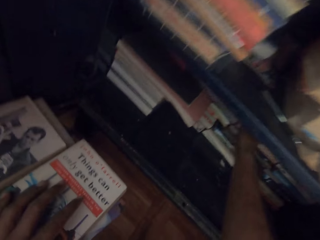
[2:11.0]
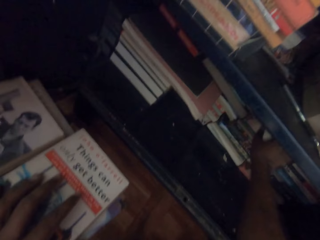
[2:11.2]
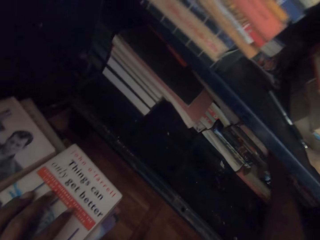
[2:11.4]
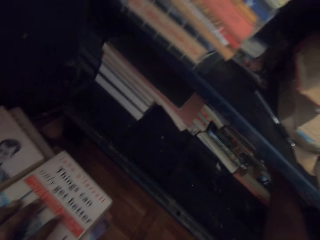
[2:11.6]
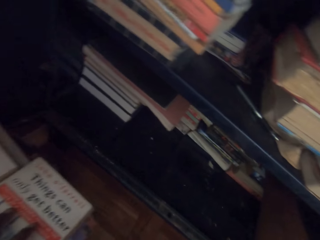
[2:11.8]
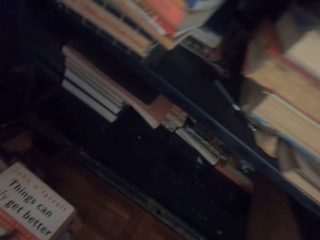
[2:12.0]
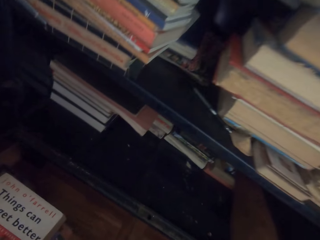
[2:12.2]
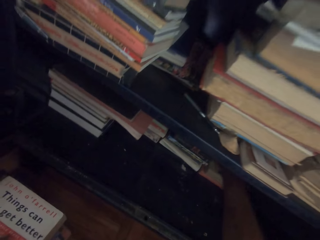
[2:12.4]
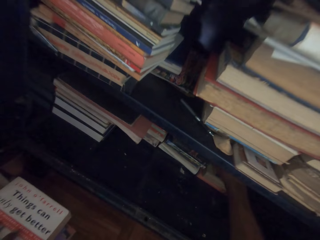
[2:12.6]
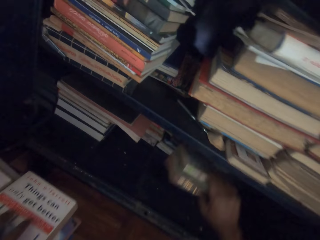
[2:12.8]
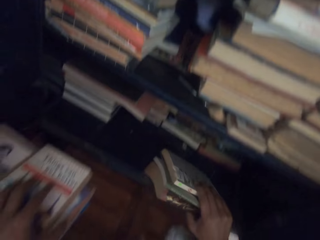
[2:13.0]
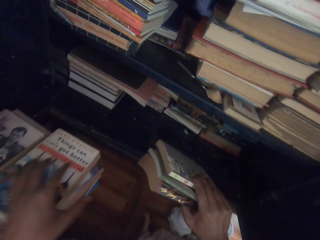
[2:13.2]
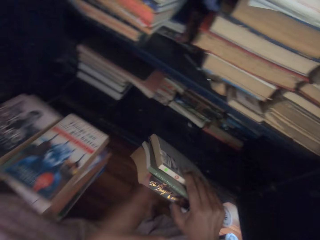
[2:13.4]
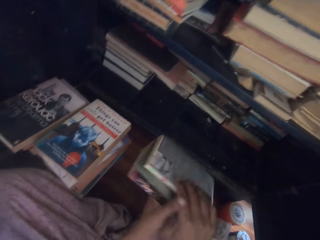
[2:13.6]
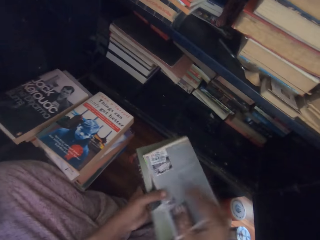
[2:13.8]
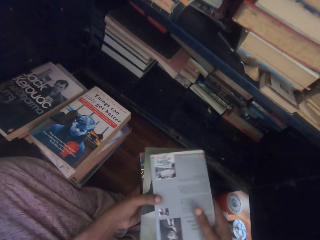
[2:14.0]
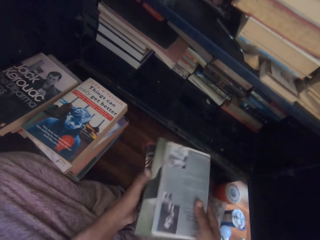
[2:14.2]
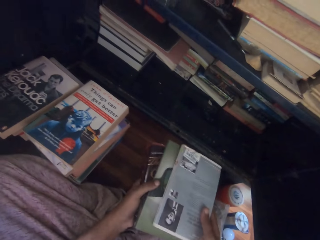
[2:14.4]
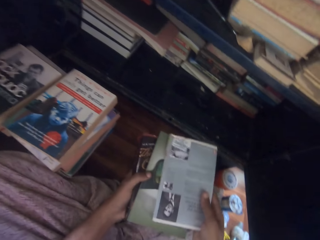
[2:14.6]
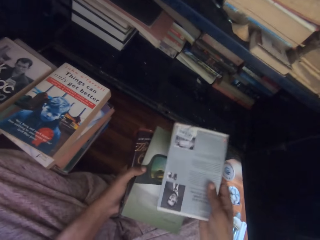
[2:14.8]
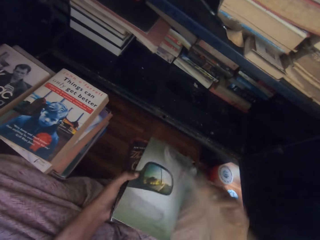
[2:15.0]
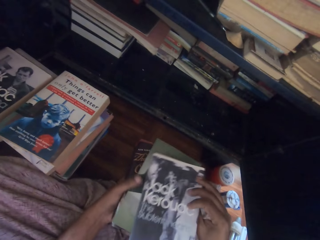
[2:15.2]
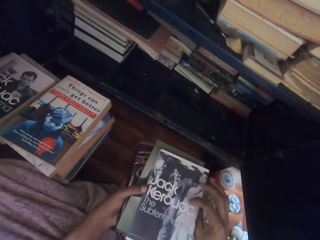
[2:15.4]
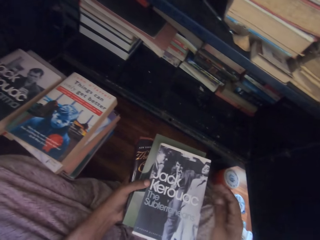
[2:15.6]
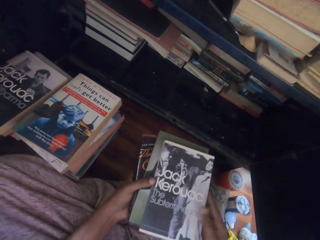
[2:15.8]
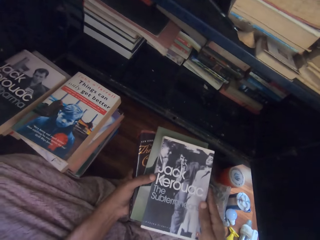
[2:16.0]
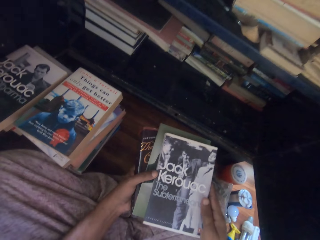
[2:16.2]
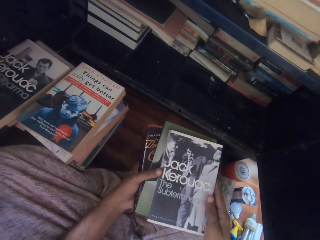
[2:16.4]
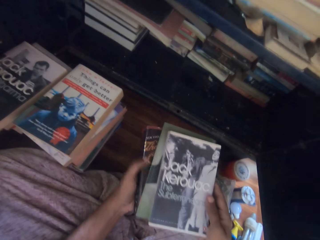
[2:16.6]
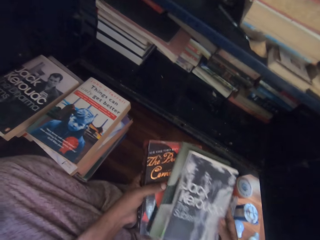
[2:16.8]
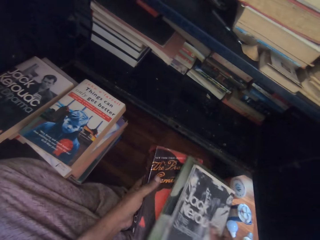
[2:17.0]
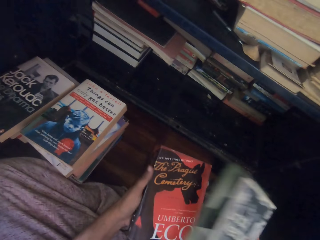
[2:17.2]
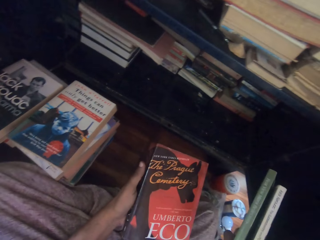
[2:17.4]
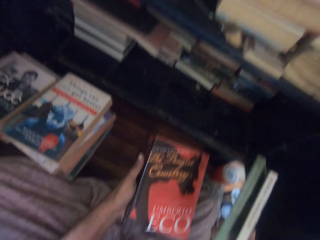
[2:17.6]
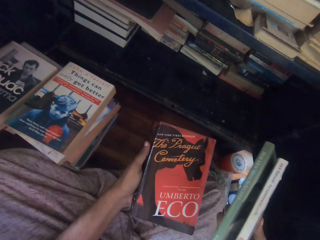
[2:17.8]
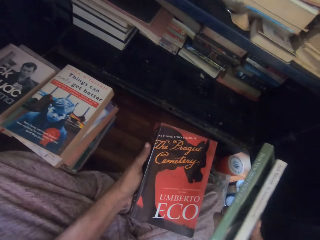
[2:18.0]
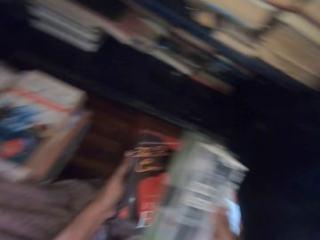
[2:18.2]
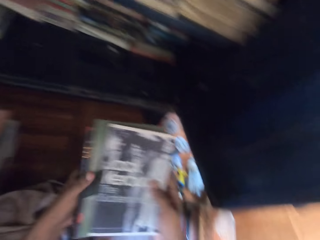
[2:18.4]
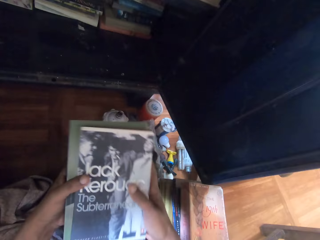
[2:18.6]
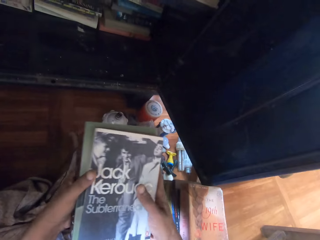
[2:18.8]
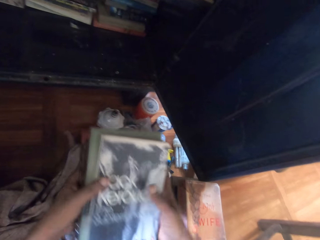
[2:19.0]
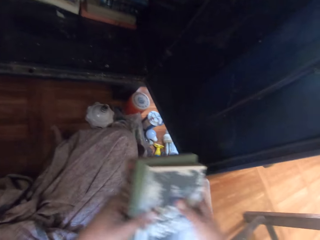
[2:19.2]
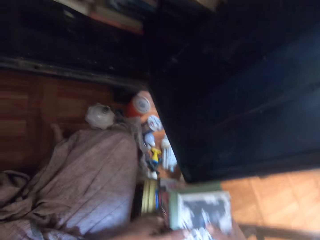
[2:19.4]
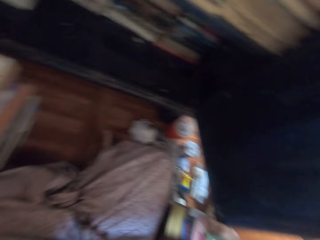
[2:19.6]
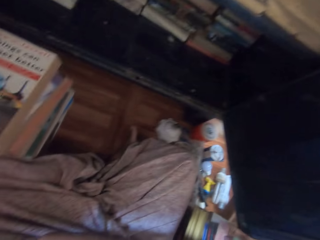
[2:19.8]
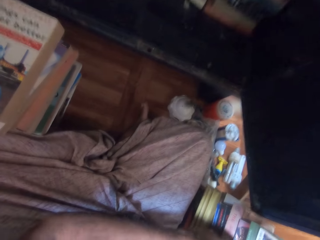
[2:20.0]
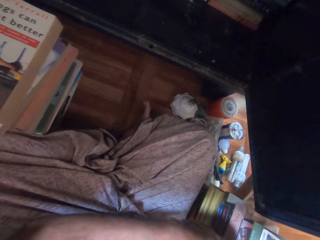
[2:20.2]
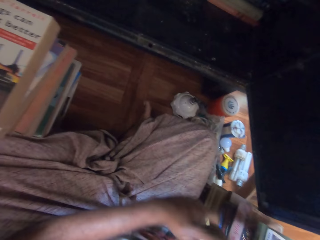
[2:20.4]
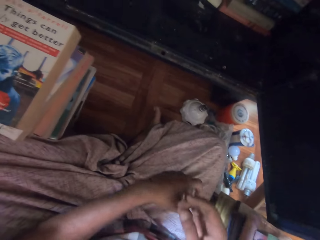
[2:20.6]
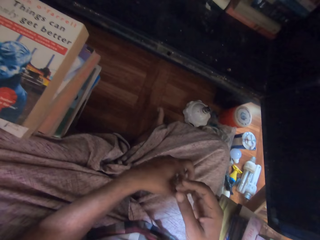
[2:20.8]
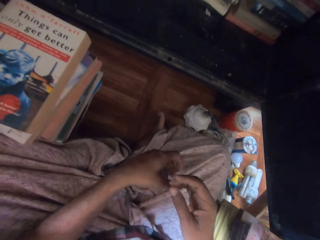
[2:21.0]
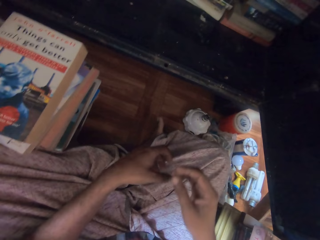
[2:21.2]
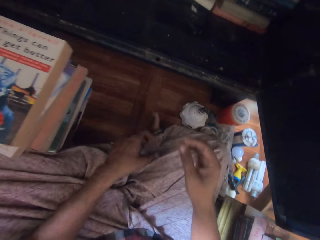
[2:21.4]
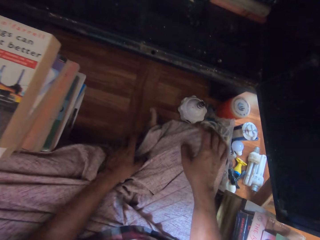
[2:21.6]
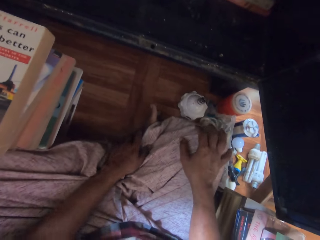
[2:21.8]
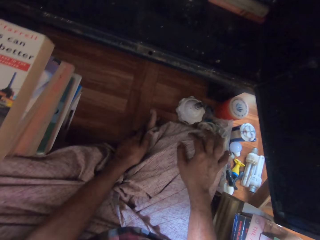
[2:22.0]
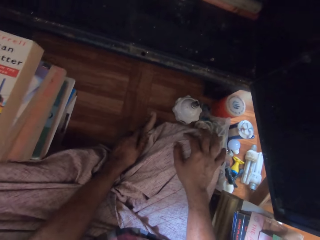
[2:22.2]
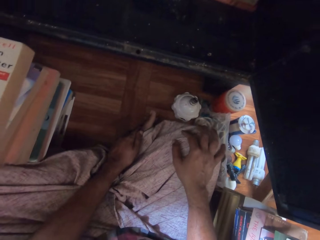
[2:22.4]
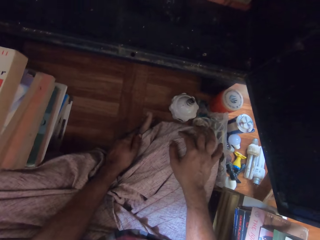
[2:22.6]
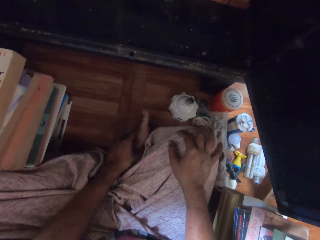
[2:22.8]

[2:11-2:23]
The camera wearer picks some books from a pile of books with his right hand. He passes the books from his right hand to his left hand. He looks at the books. He turns a book with his right hand. He separates the books with both hands. He joins the books together with both hands. He drops the books on the books with both hands.

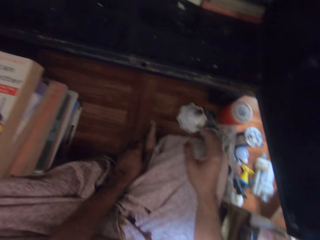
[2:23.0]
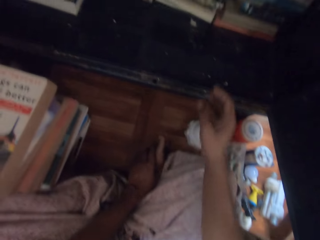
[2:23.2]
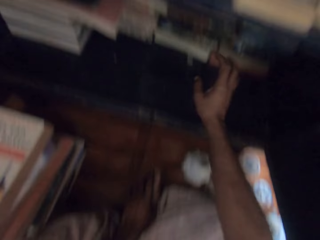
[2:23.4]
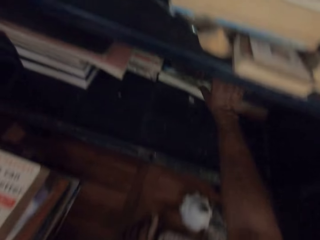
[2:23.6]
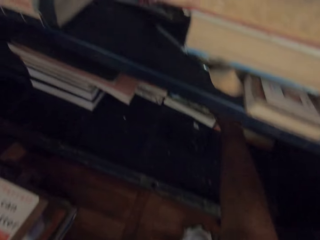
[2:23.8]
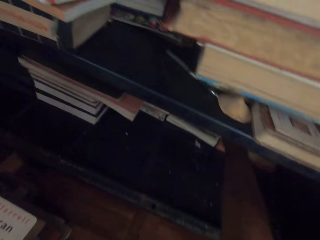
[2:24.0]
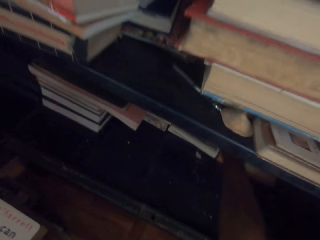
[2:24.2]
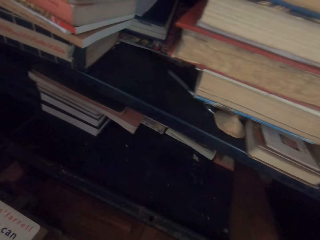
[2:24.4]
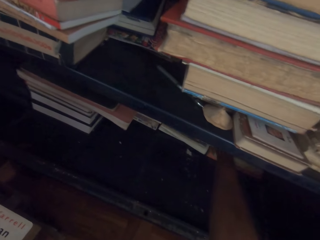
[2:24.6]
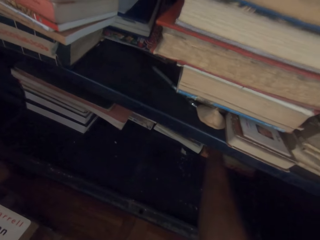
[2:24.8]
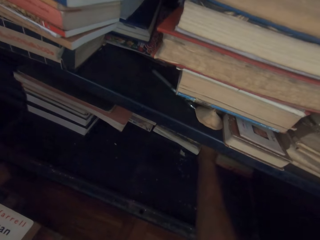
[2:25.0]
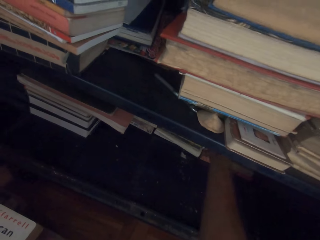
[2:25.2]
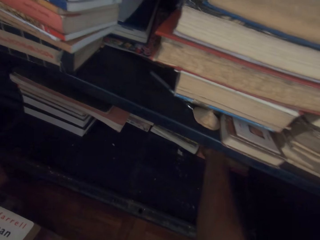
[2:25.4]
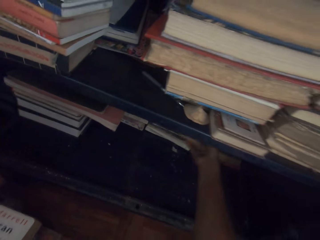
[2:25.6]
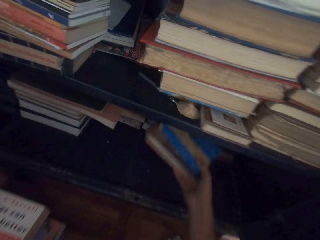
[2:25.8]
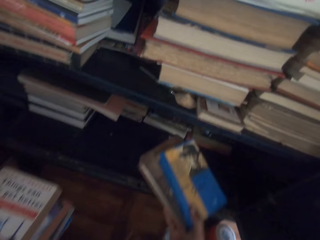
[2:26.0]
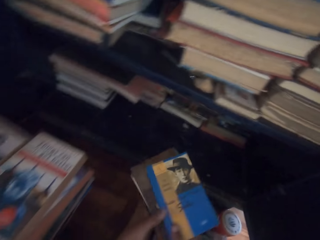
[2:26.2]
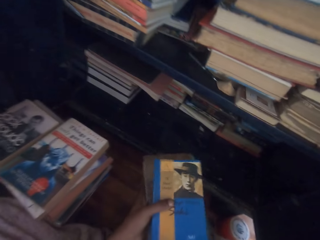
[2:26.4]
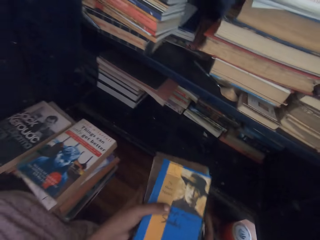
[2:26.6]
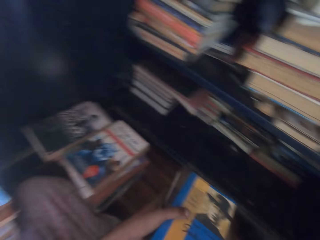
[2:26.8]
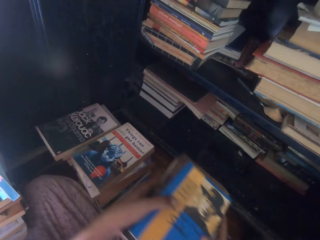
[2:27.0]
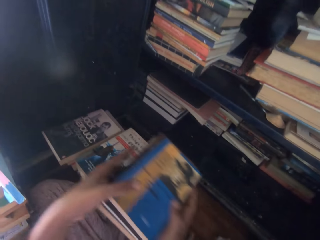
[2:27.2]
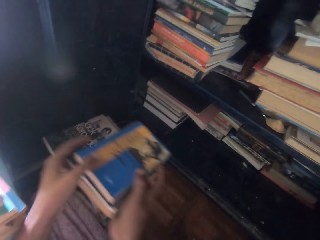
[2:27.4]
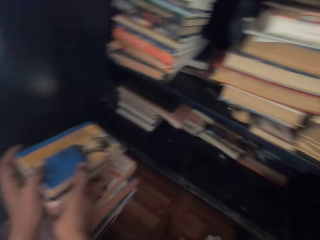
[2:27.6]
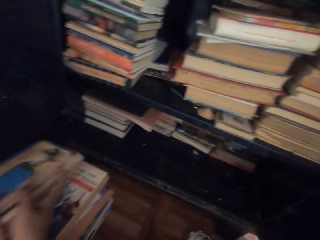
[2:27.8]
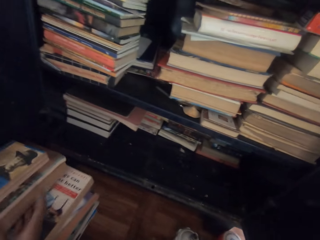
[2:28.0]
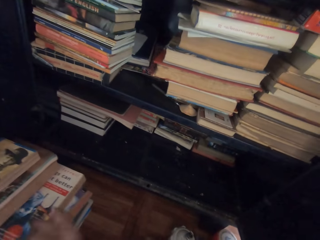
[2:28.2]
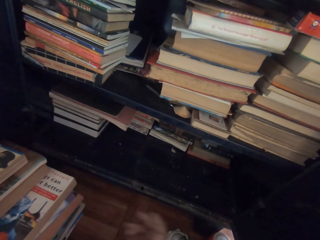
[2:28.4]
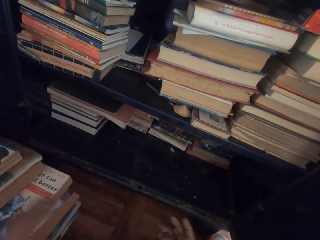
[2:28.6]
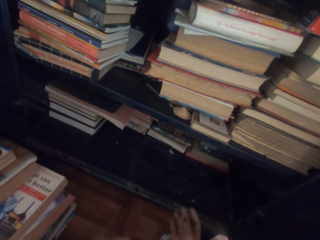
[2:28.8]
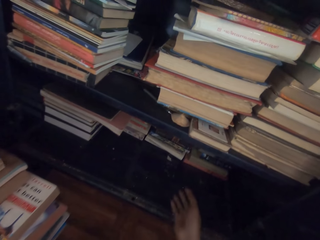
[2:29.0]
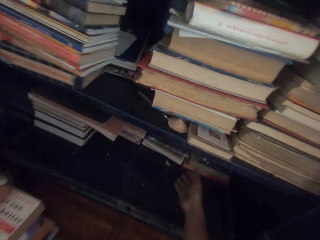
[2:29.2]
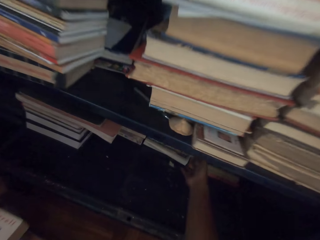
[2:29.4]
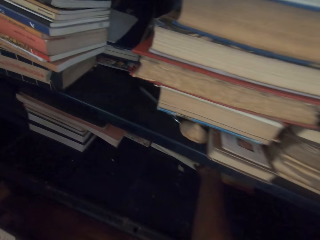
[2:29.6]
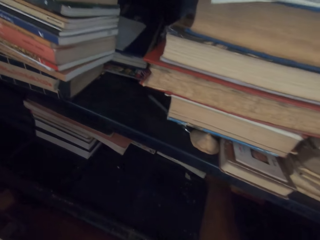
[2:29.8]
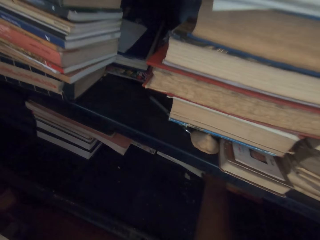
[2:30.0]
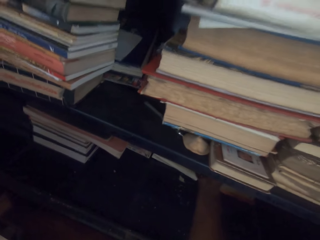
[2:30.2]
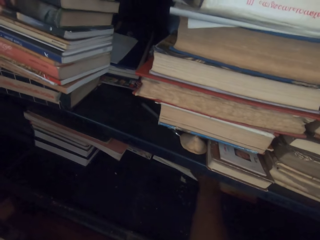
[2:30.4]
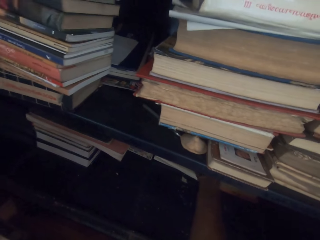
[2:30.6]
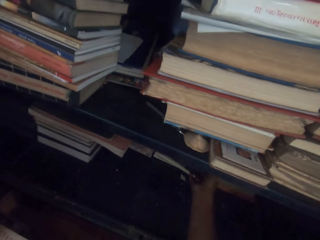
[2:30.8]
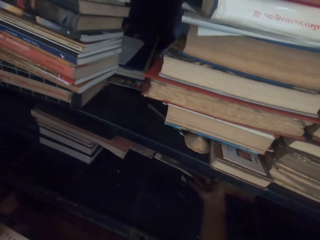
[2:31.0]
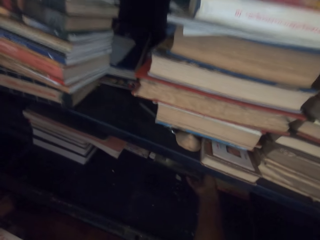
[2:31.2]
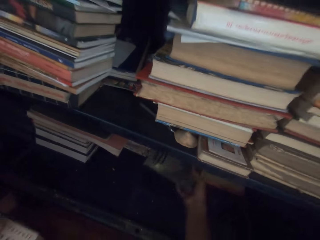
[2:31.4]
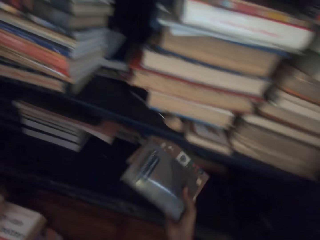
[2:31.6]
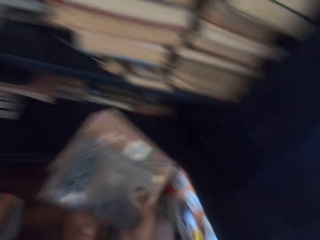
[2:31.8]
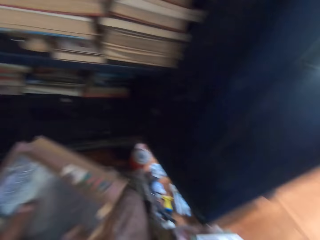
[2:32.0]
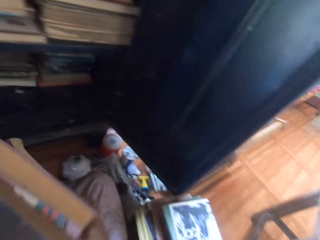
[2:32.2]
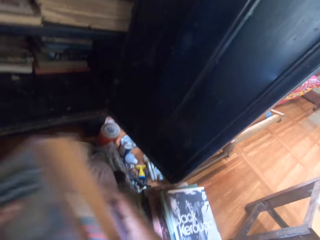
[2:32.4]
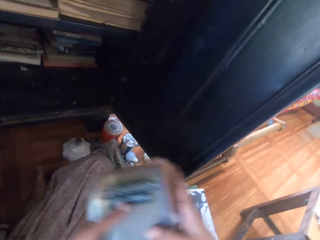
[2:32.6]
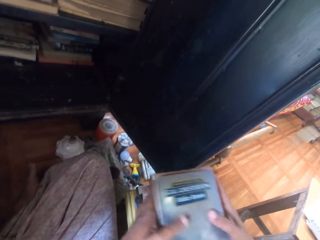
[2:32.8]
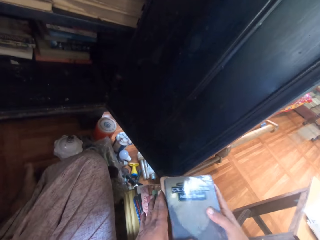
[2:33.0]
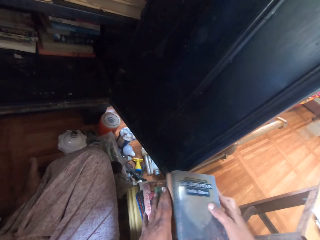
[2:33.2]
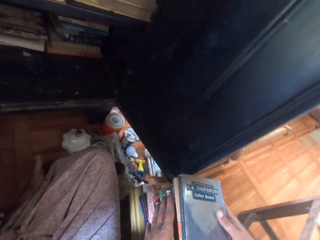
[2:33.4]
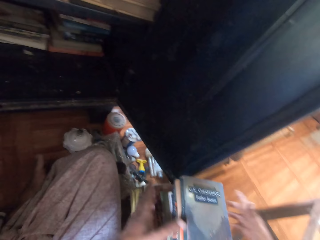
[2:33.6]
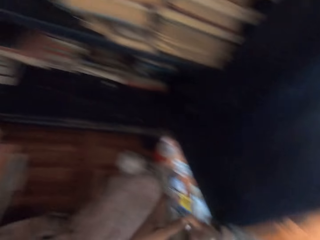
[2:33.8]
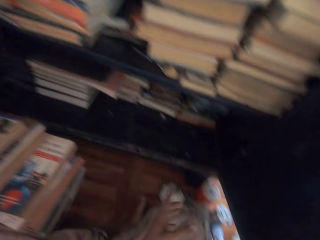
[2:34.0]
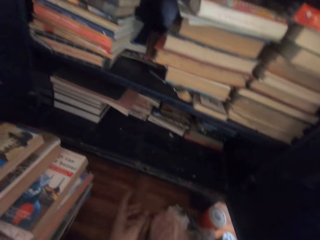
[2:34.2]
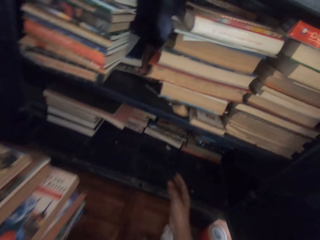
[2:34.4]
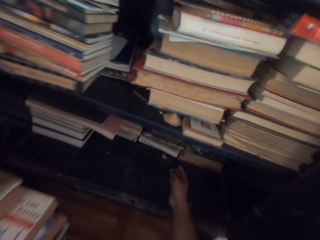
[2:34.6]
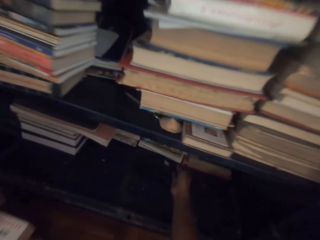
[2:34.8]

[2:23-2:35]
The camera wearer picks some books from a pile of books with his right hand. He holds the books with both hands. He drops the books on the books with both hands. He picks some books from the pile of books with his right hand. He holds the books with both hands. He drops the books on the books with both hands.
